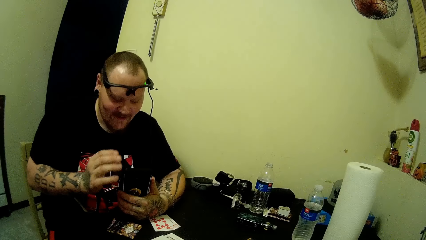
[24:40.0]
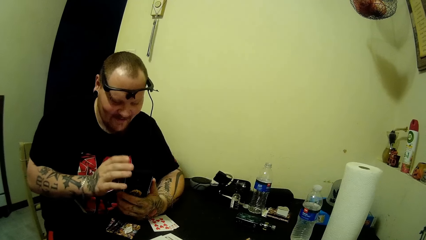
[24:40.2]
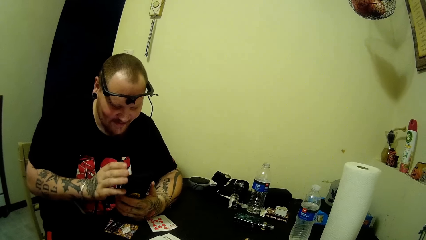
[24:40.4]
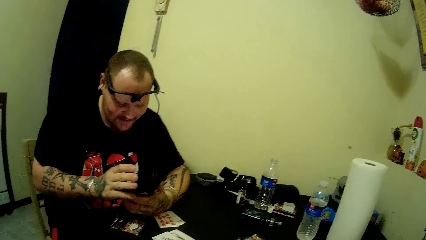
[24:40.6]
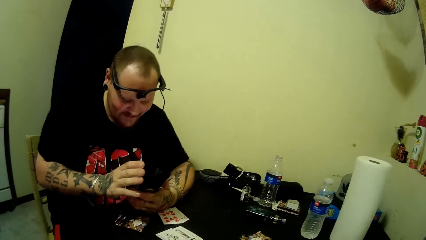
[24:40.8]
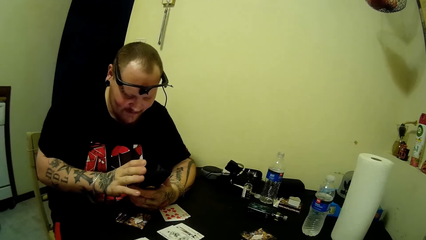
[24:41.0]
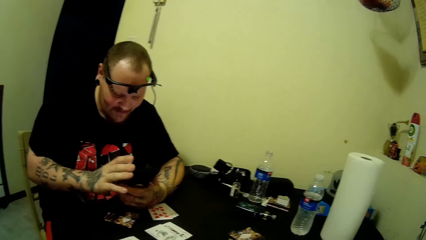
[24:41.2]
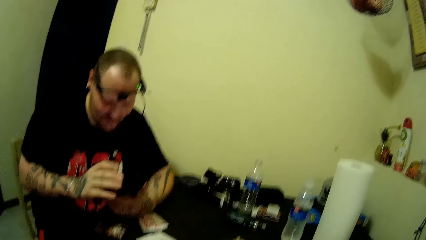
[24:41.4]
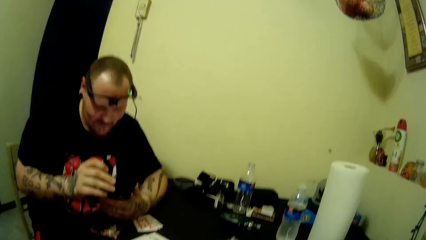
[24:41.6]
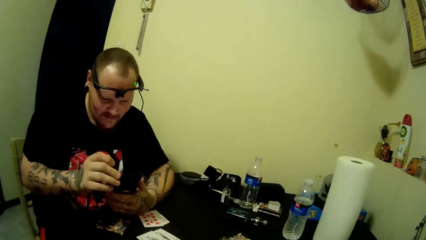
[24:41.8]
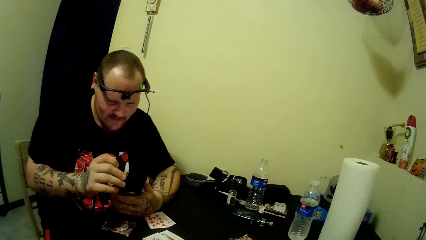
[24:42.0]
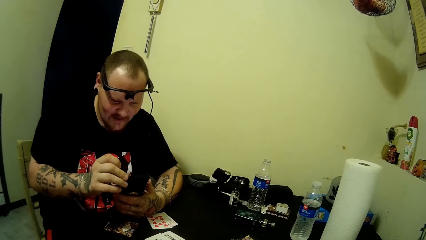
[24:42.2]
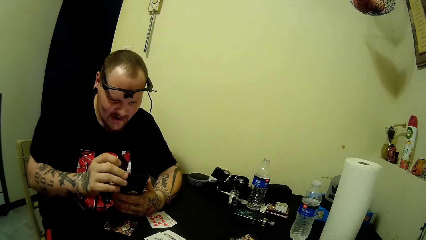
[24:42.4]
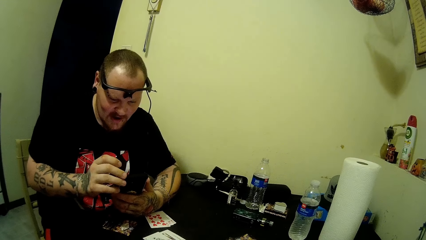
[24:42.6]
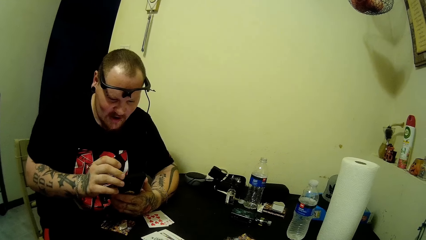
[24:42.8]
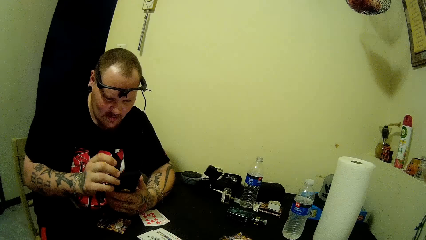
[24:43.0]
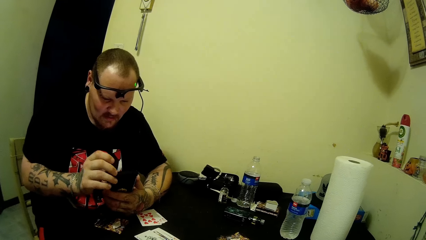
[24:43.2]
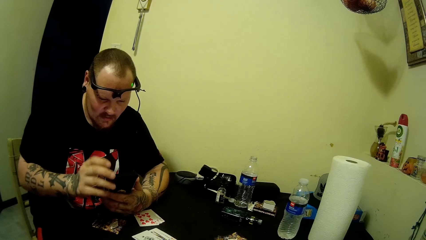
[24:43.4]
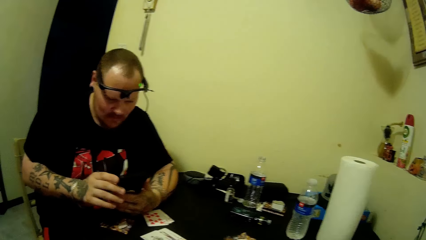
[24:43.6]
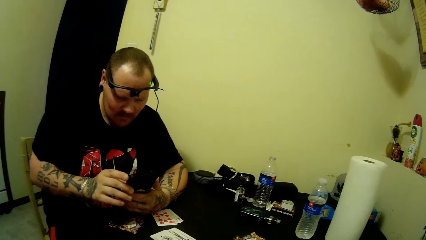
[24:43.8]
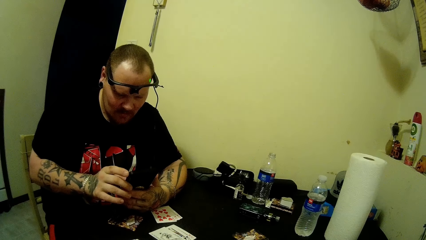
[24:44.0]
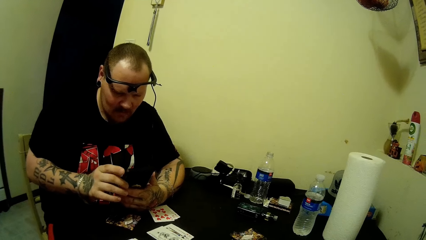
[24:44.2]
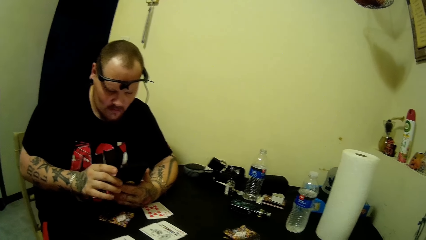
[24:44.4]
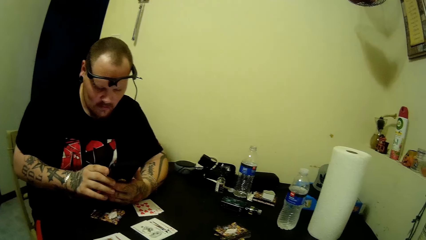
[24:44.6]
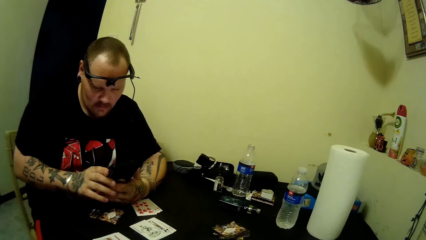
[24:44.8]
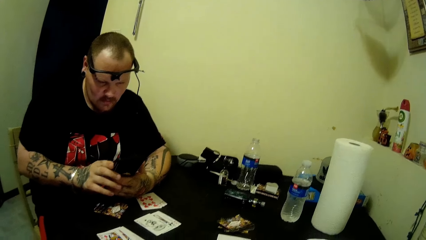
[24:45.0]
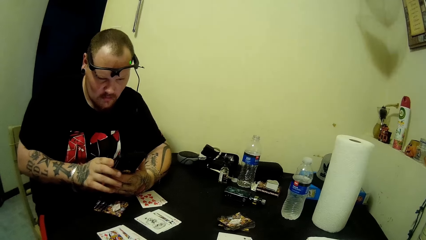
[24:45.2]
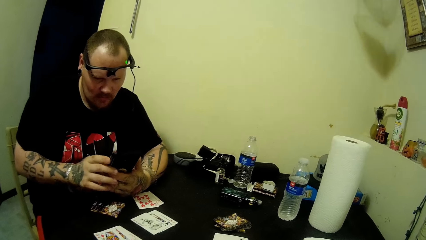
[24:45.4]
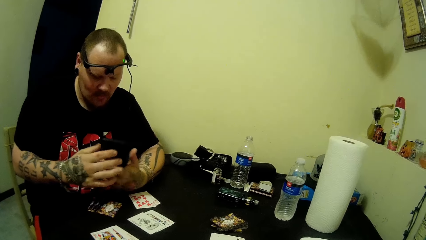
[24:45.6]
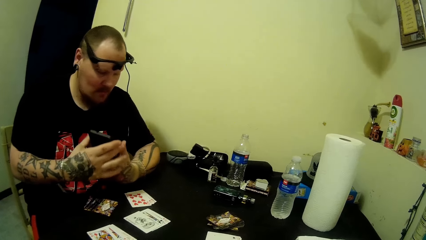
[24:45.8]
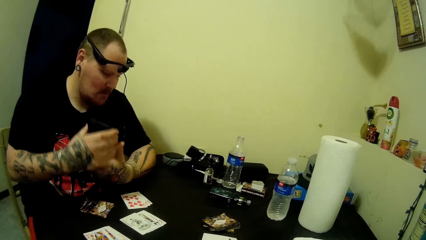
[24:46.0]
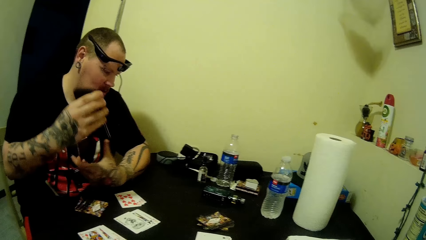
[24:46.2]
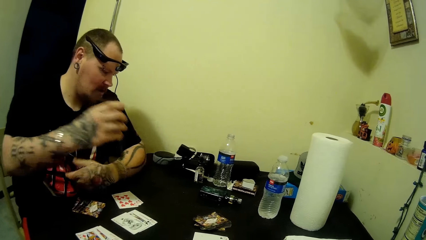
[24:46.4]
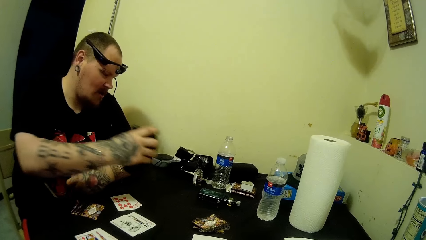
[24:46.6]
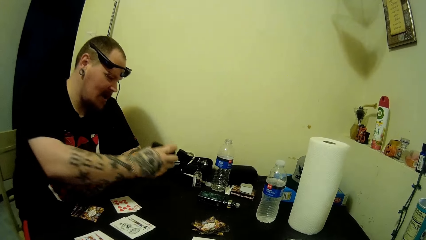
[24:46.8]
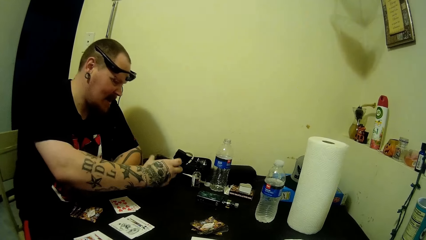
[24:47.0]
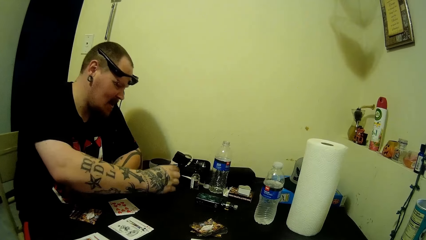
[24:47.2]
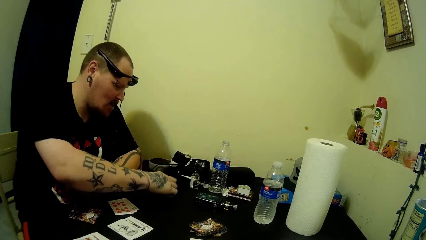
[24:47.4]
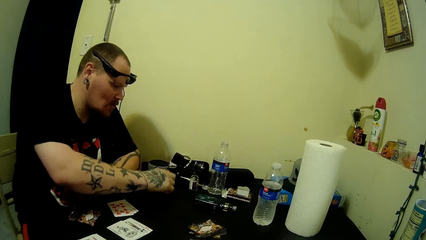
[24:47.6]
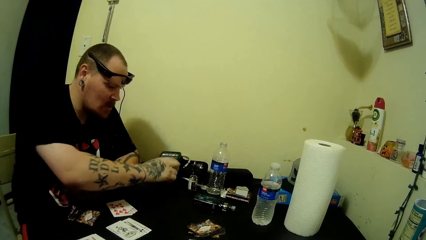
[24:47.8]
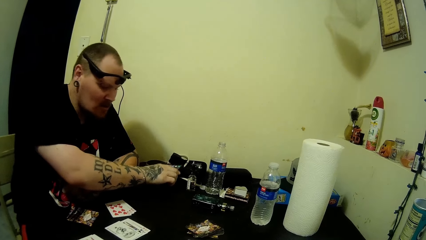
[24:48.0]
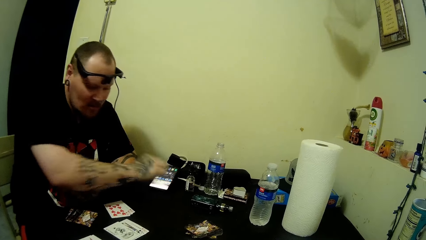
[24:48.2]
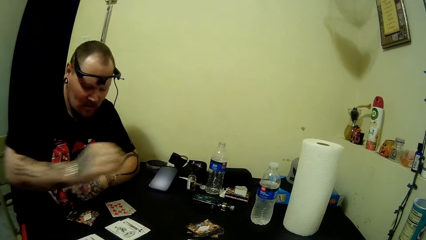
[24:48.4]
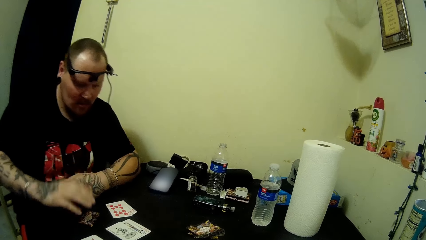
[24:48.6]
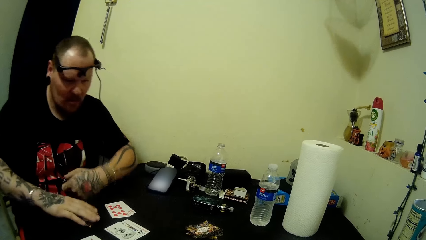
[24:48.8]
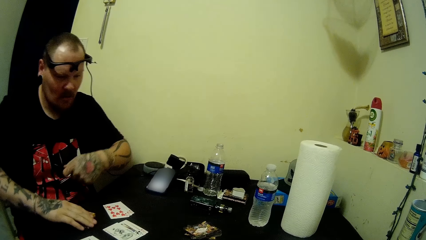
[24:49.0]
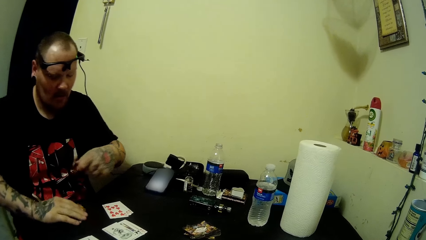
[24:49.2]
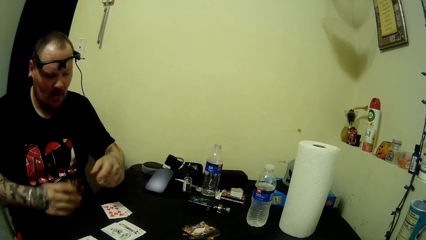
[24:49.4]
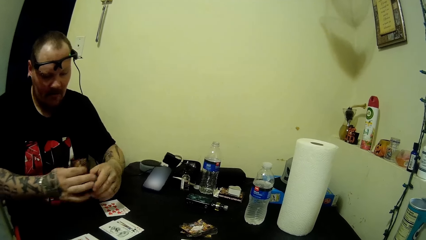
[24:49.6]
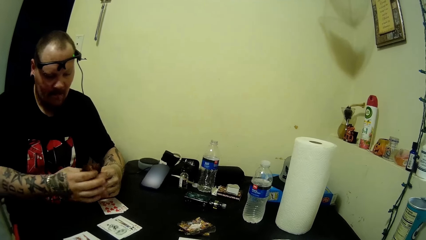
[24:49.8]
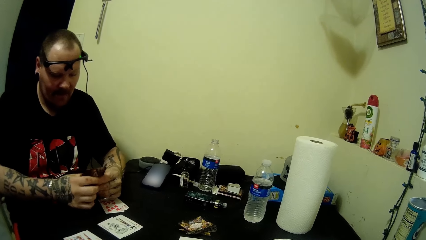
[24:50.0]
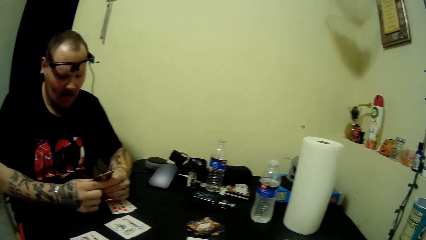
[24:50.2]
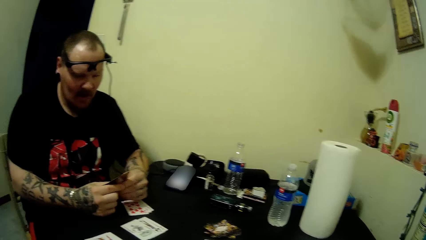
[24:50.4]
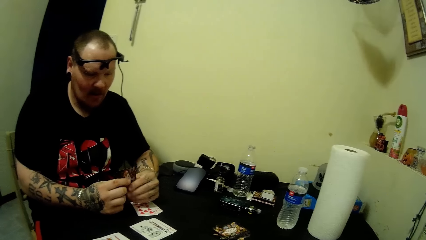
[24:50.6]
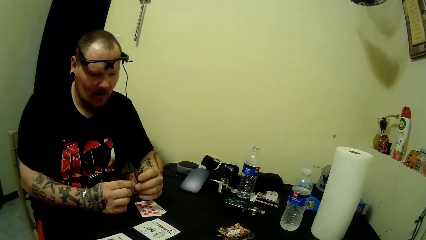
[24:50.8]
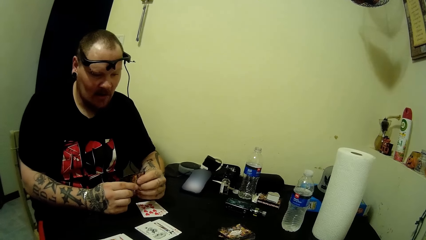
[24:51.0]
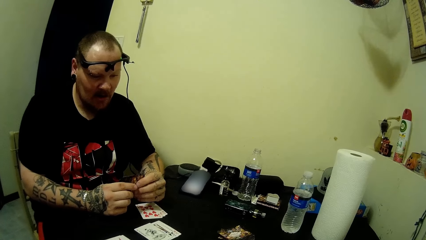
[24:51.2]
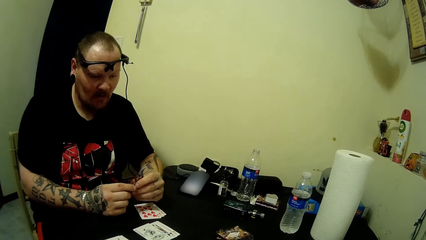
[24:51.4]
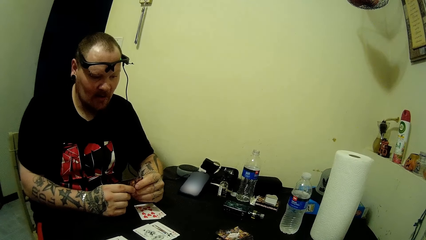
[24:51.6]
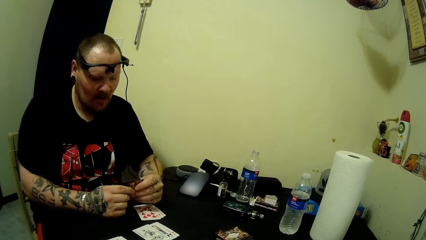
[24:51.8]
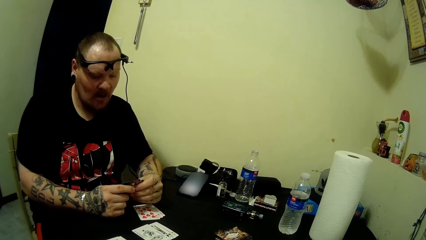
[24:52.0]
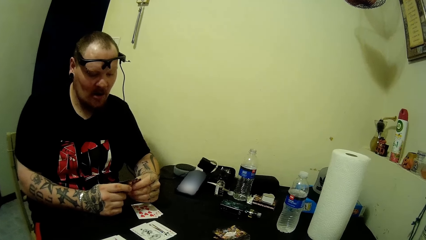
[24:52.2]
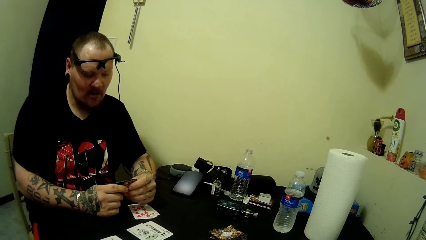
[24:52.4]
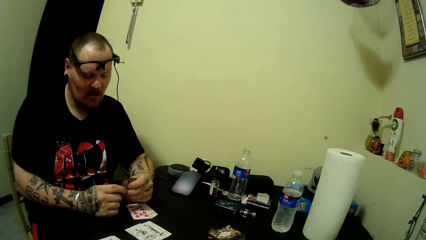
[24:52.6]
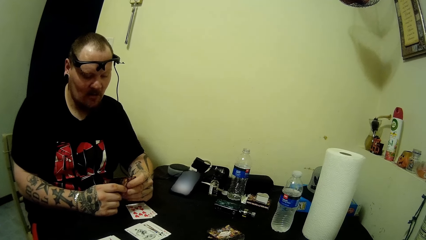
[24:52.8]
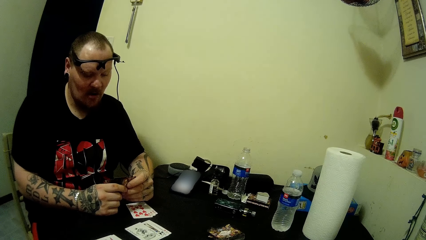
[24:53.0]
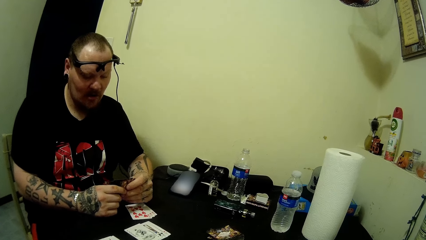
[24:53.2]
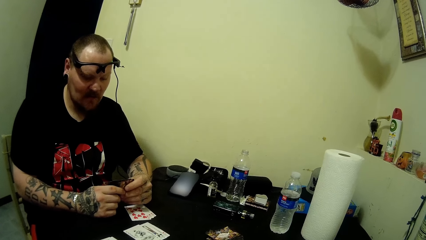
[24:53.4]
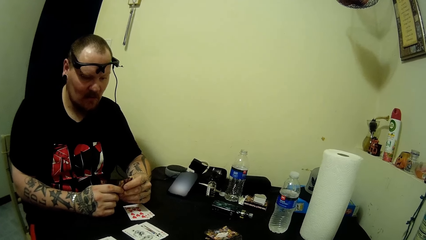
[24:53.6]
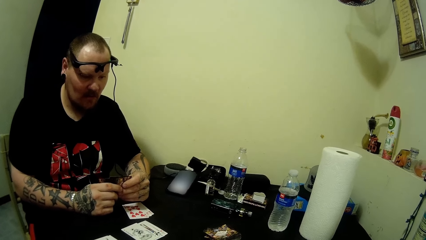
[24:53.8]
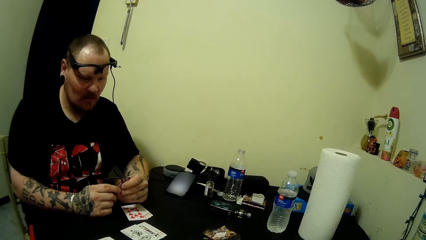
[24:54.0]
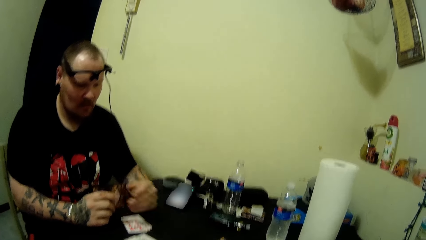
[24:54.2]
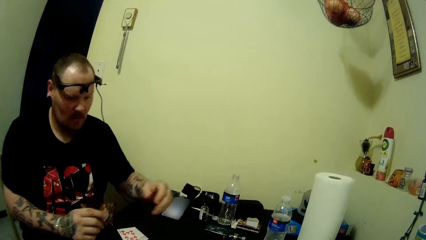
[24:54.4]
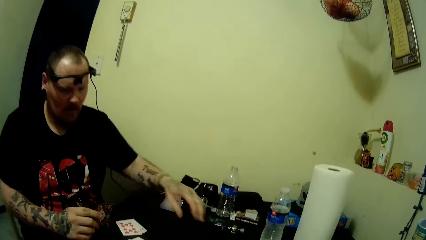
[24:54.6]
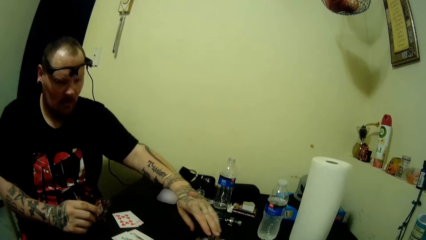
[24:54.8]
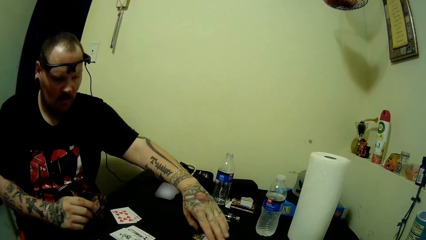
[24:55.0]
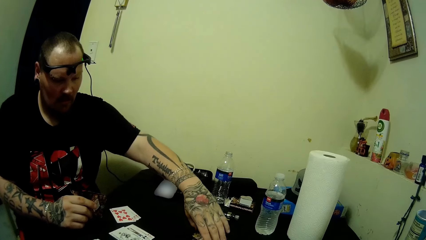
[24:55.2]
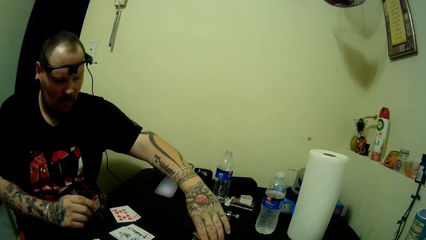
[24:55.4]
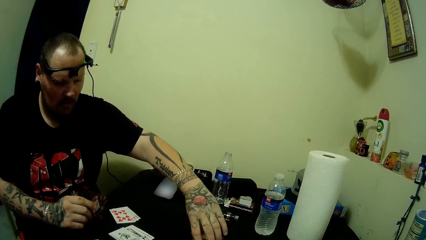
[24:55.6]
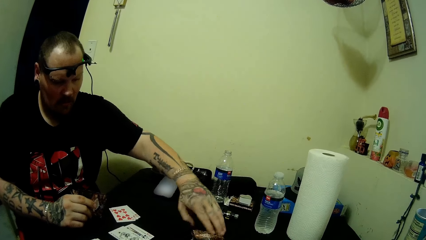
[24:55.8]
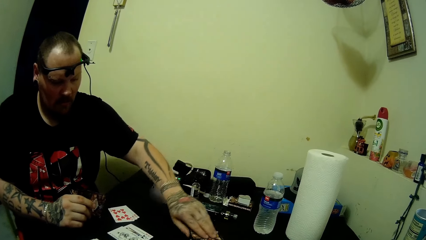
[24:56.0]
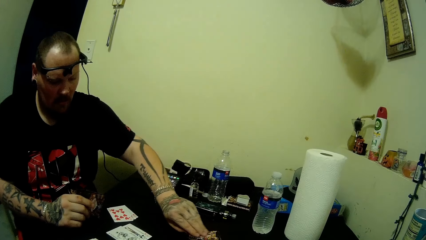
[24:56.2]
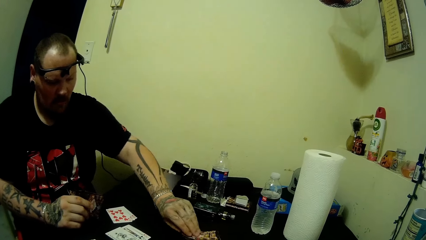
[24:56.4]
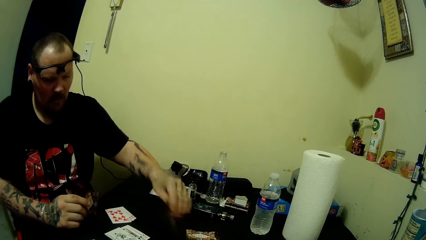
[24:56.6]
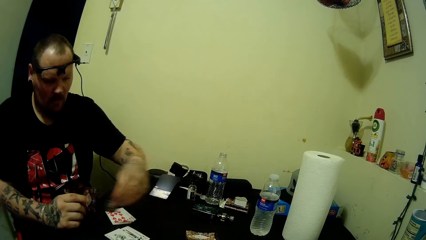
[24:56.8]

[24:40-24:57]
A man puts his phone upside down on the table. The man takes cards on the table. The man holds cards in his hands. The man takes a card on the table.
